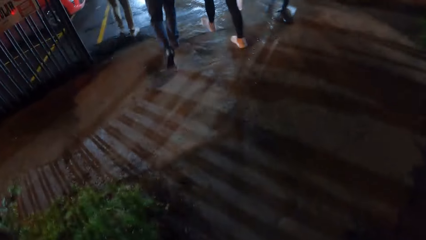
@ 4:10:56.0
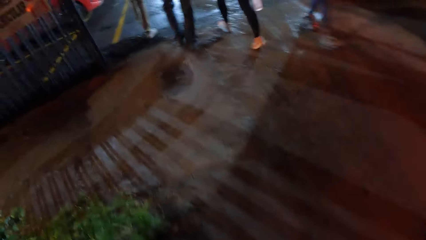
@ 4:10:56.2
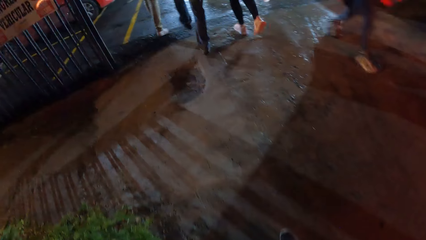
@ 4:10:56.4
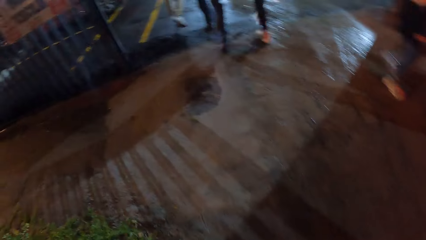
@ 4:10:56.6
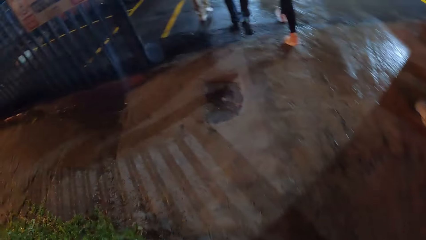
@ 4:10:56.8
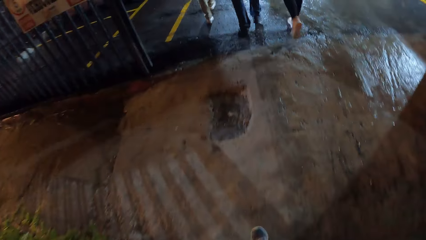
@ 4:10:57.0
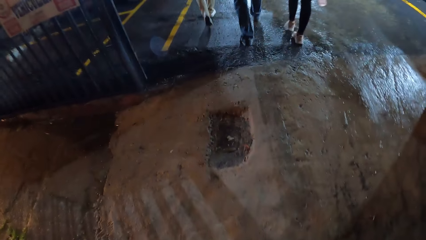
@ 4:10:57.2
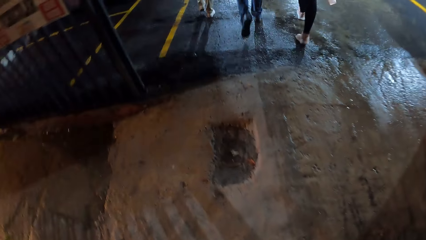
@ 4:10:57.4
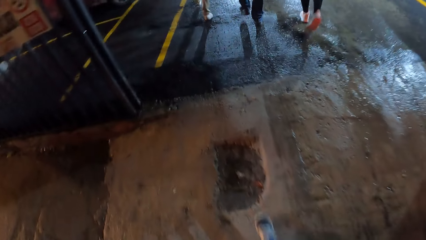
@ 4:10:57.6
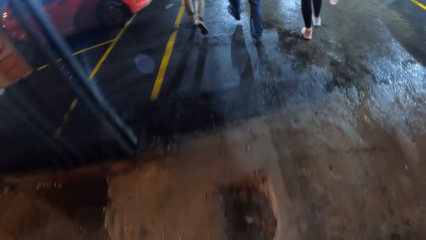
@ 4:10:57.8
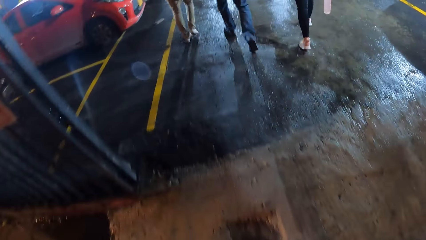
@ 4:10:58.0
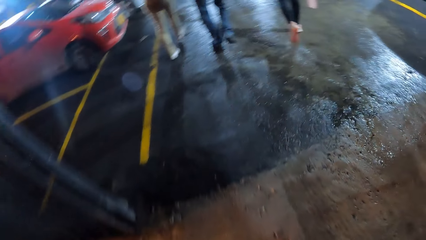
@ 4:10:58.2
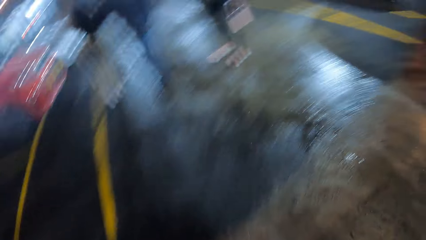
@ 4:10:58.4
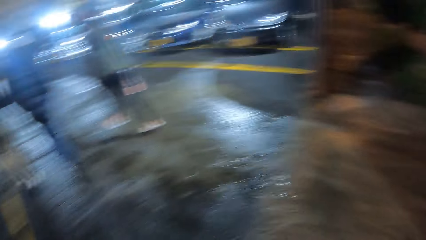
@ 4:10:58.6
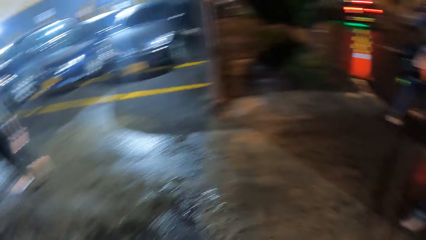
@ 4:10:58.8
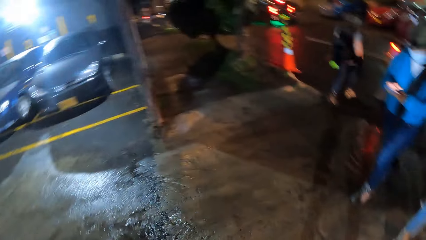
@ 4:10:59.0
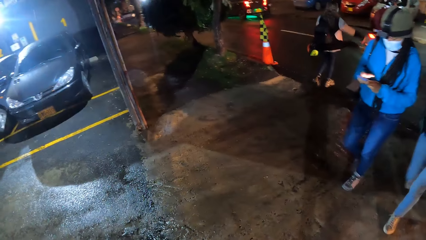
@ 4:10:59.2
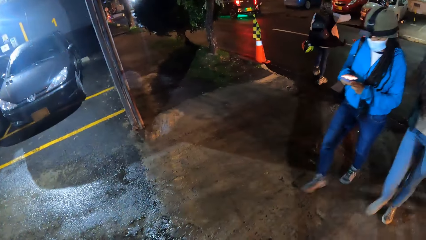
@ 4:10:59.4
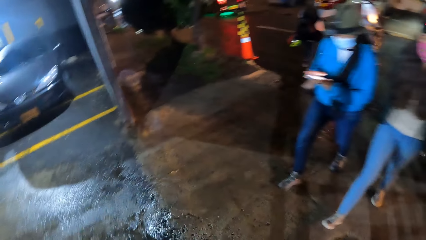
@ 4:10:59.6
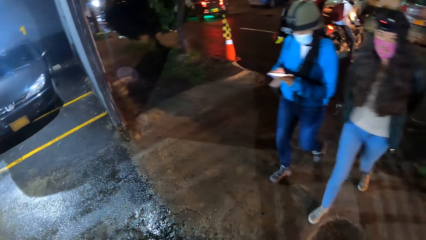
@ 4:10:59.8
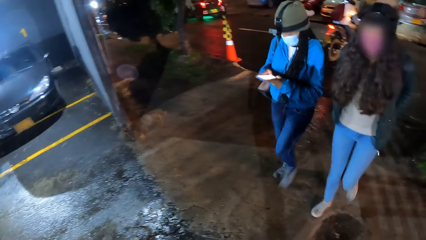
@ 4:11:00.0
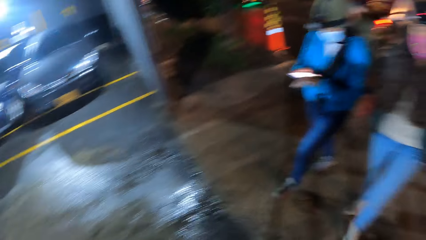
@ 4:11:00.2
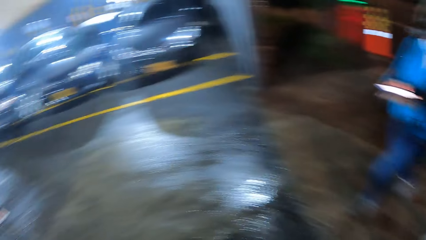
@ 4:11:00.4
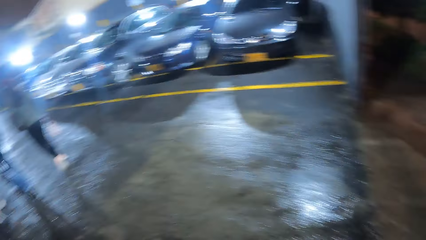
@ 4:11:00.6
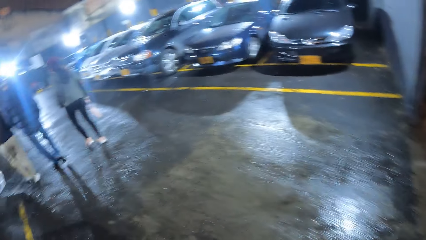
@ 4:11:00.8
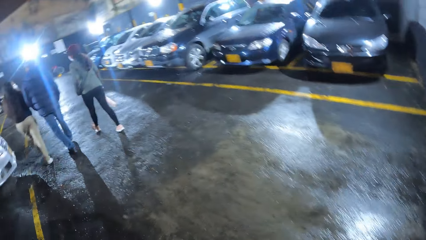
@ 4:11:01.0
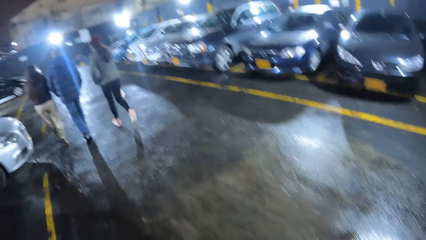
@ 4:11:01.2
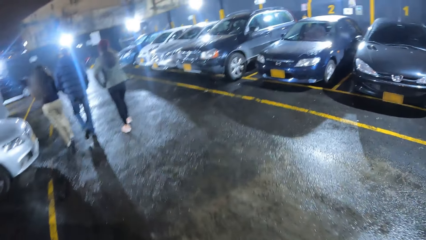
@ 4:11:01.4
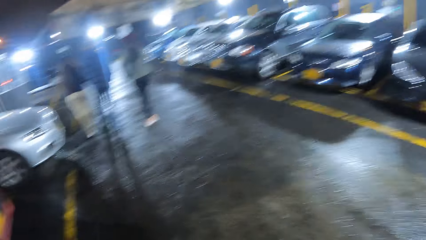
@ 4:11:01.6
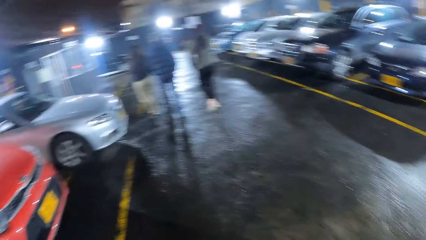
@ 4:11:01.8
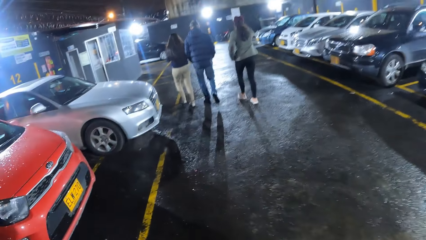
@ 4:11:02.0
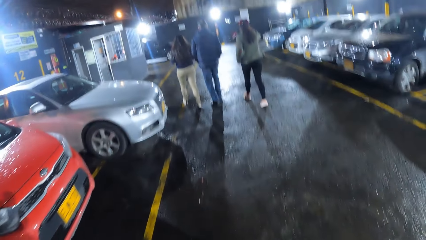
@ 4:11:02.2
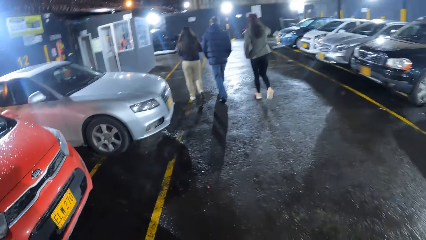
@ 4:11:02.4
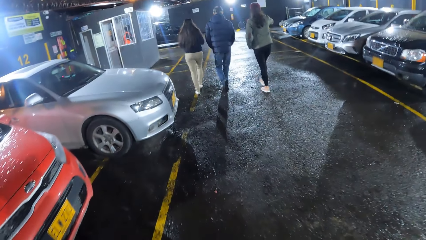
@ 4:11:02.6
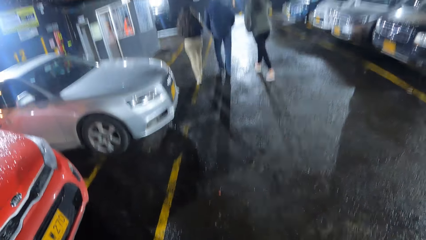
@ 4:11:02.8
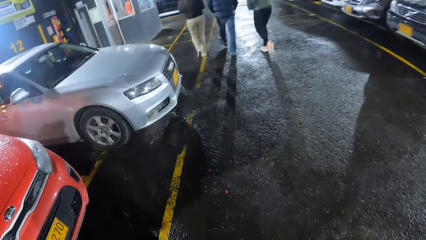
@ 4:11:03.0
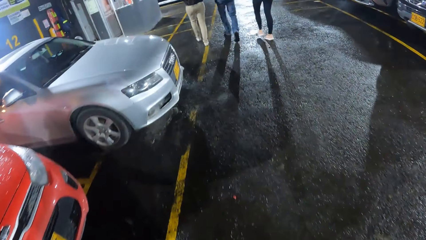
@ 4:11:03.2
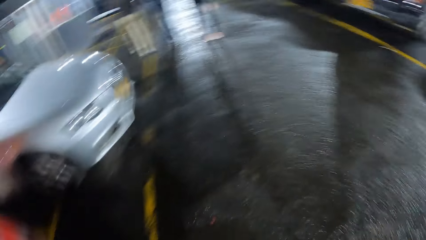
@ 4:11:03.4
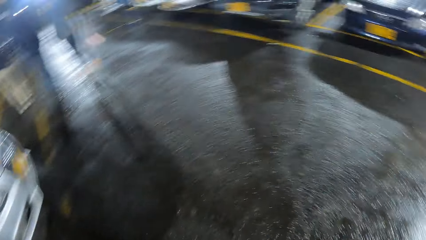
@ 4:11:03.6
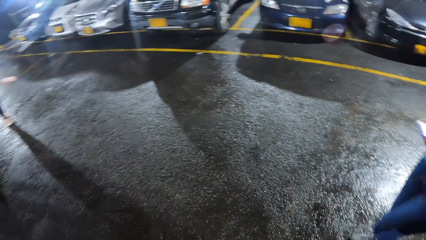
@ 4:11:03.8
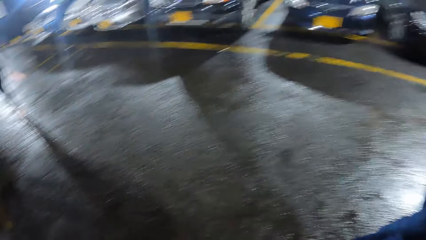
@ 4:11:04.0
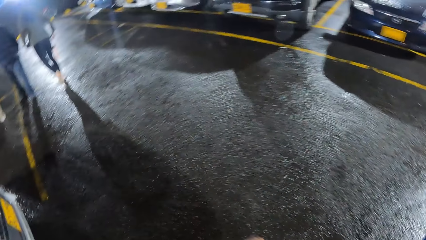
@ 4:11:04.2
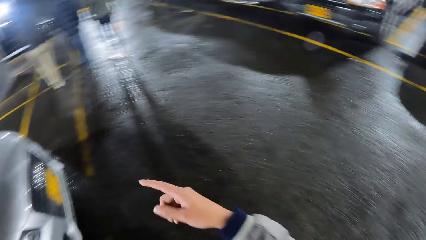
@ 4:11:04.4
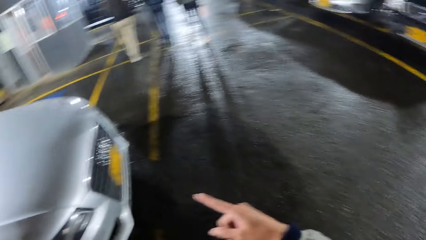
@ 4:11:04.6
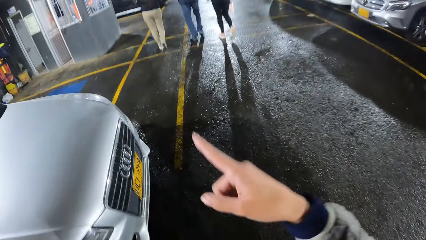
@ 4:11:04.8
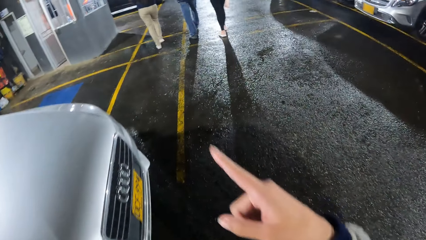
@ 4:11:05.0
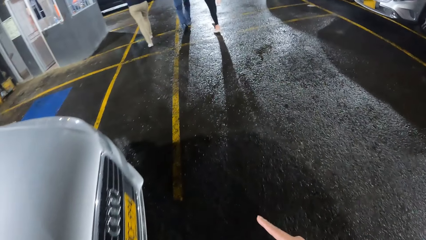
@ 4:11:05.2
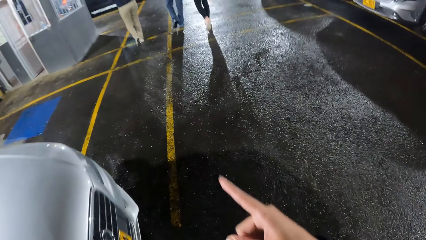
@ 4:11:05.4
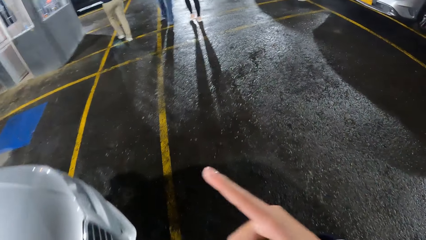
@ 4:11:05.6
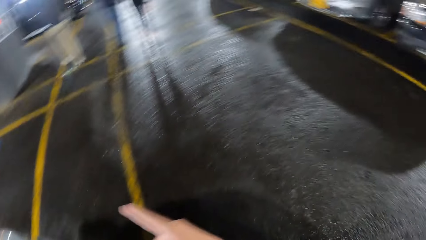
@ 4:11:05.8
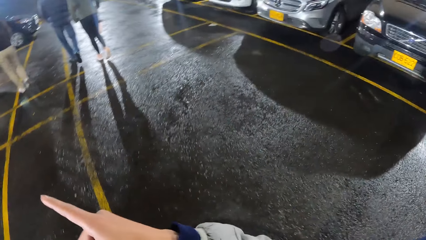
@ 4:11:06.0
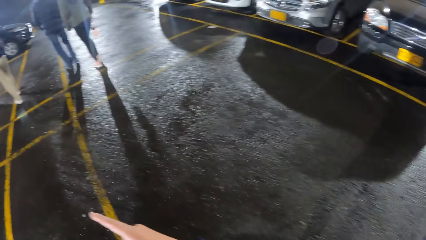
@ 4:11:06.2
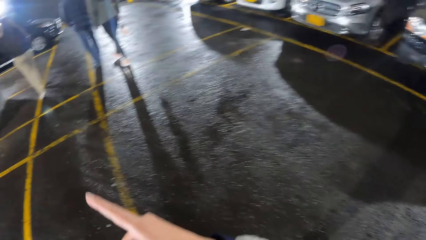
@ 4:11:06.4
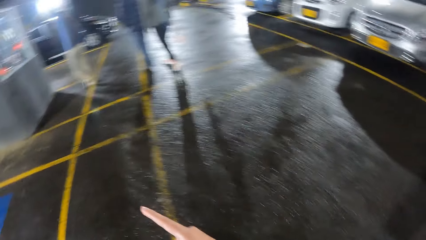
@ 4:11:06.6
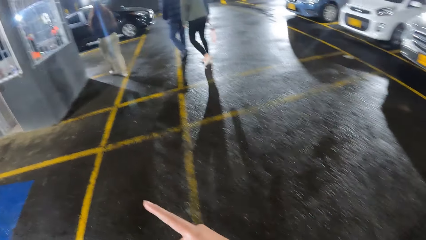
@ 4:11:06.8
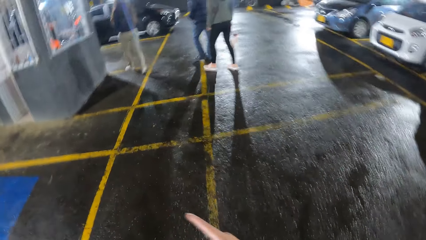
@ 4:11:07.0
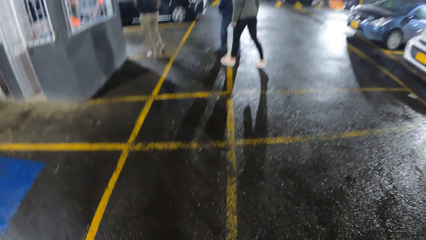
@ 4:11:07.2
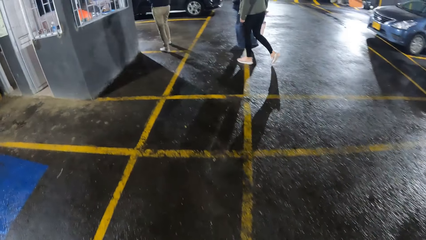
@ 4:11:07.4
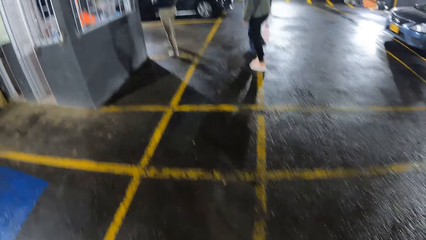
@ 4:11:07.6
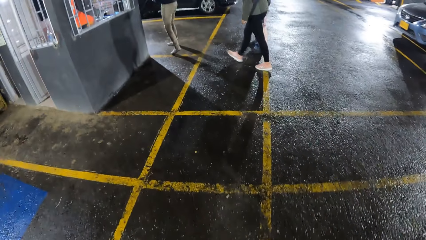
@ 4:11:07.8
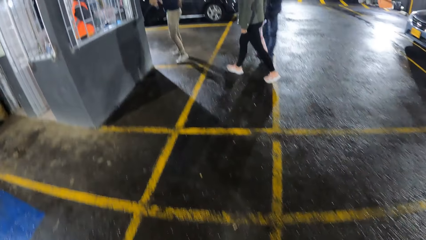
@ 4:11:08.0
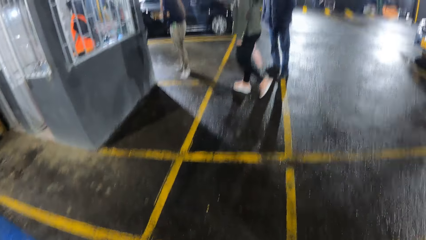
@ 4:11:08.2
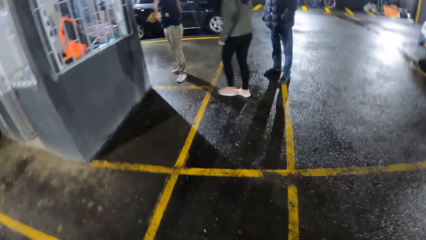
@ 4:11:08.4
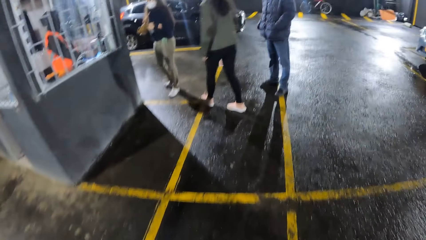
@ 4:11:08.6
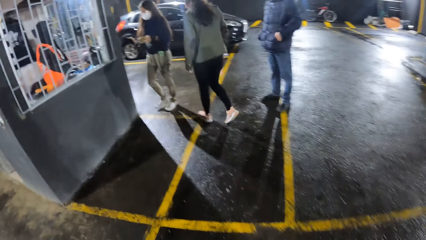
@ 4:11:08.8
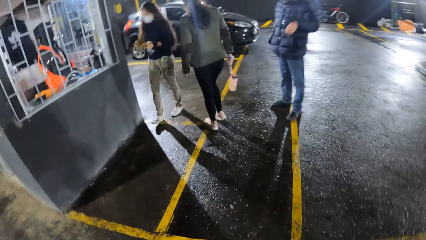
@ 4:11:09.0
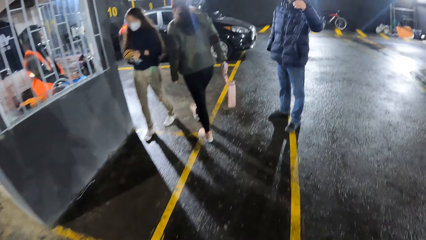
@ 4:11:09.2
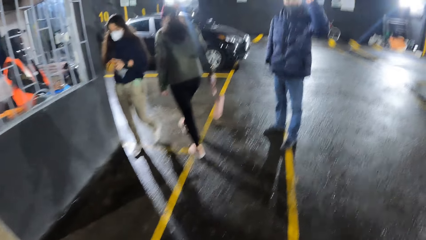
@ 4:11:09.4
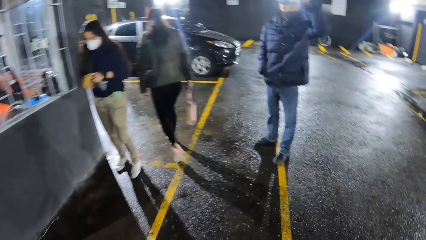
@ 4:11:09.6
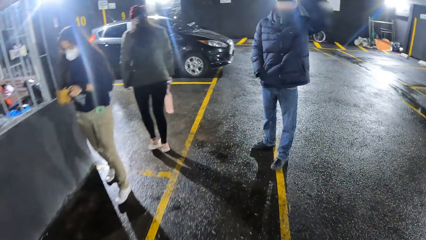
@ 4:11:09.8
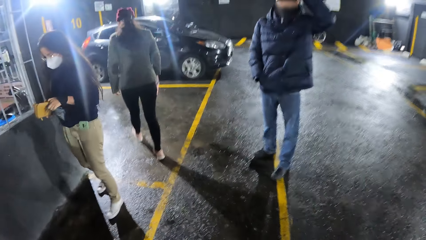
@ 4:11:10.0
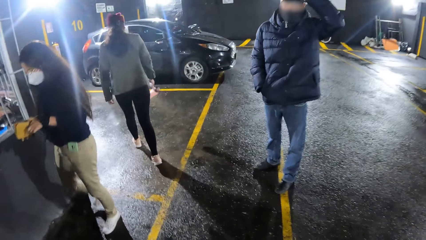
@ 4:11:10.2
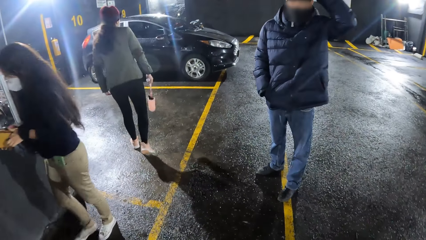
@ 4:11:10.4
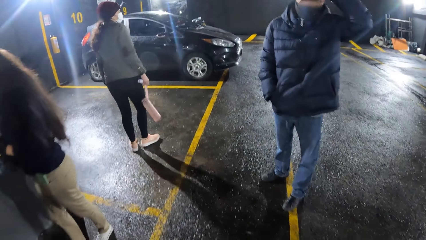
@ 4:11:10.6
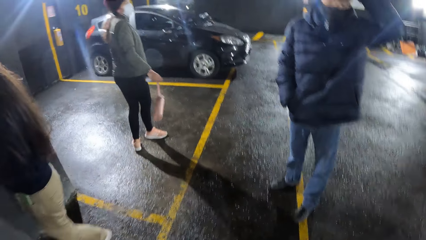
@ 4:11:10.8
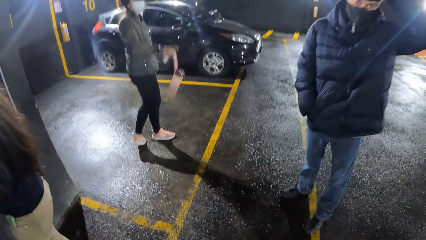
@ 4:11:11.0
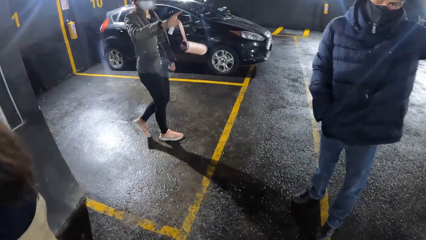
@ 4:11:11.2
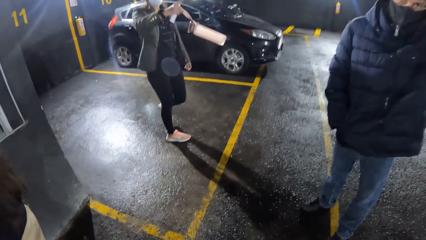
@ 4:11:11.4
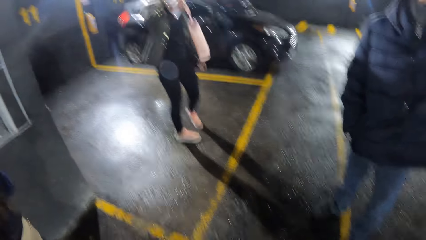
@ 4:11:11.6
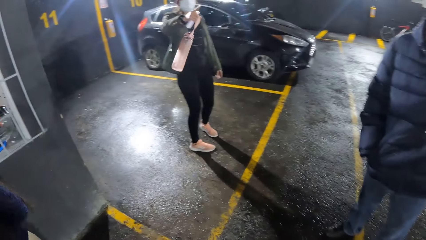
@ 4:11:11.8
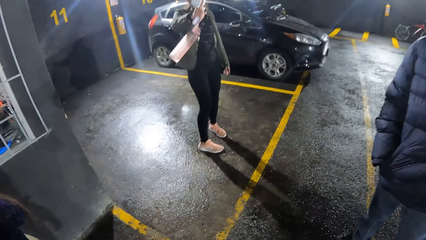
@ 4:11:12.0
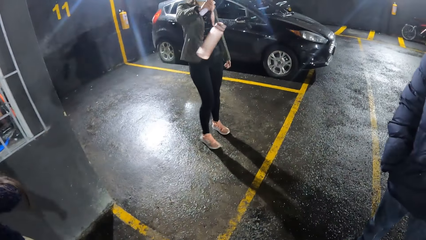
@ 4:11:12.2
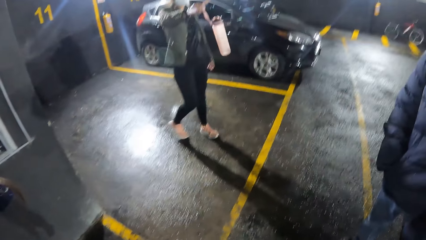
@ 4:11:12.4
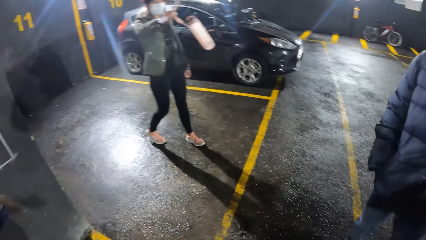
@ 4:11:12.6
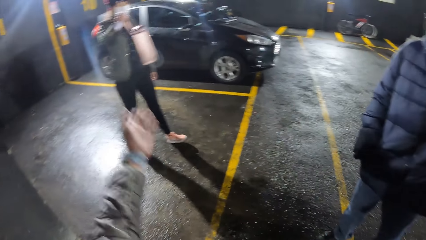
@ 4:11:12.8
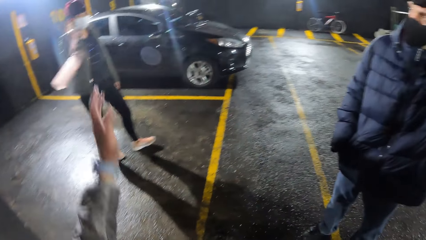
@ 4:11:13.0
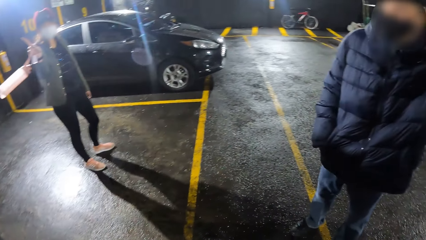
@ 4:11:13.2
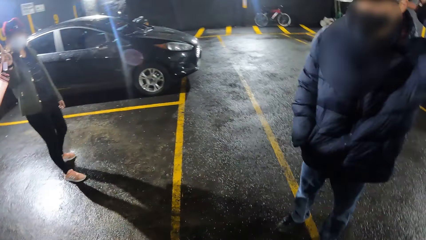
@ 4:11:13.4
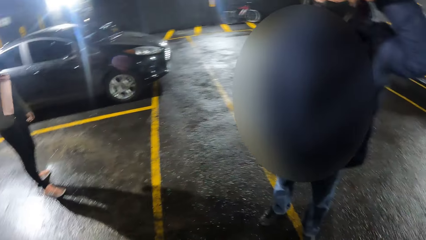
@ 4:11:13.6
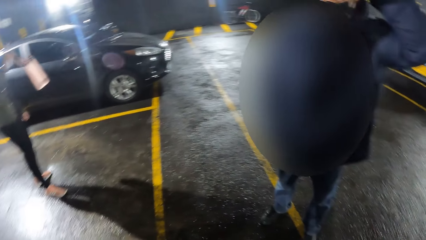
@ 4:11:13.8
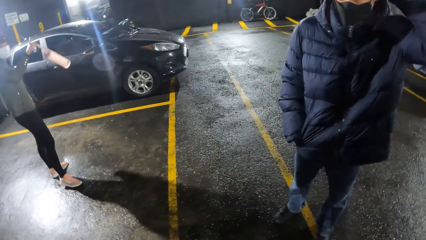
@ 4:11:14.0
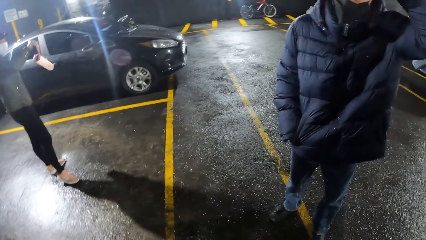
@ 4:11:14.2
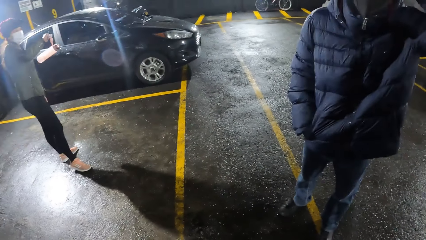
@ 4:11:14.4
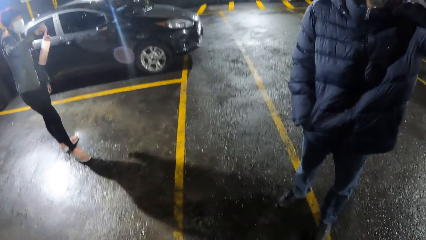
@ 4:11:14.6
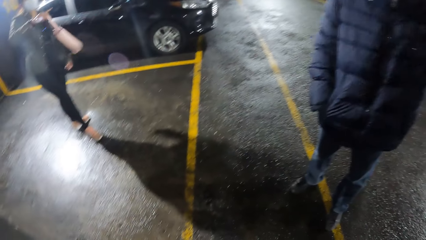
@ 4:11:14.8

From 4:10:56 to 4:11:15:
A man walks. Another man walks. A woman walks. Another woman walks. The camera wearer walks through a gate. A third woman operates the phone with both hands. The camera wearer looks around. A fourth woman walks. The camera wearer looks around. The second woman walks. The second man walks. The camera wearer walks towards a security post. They point out. The second man stands. The second woman stands. A third man adjusts his camera with his left hand. The first woman walks and points out. The camera wearer moves a hand.
